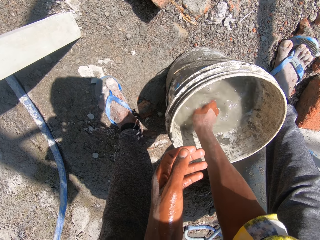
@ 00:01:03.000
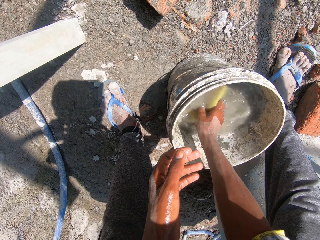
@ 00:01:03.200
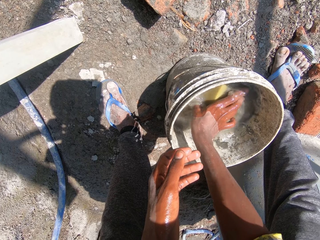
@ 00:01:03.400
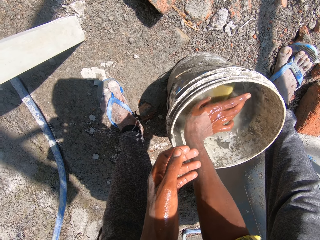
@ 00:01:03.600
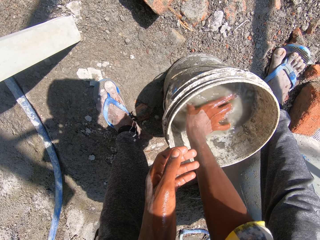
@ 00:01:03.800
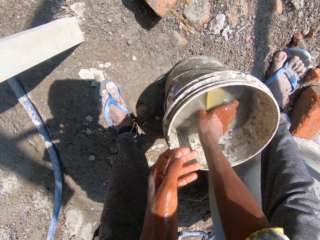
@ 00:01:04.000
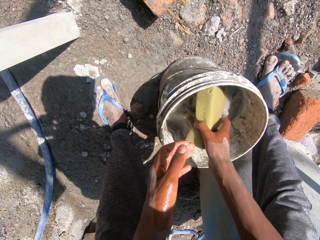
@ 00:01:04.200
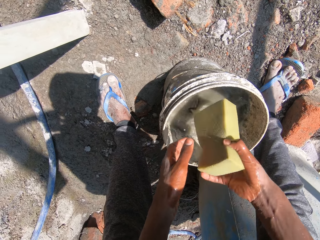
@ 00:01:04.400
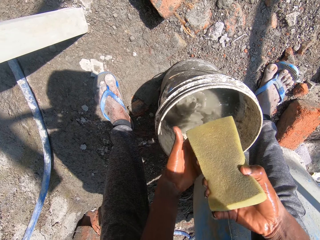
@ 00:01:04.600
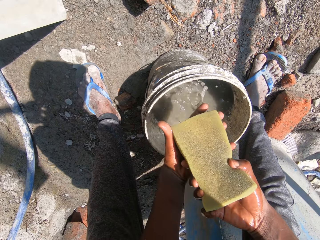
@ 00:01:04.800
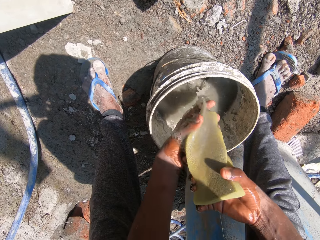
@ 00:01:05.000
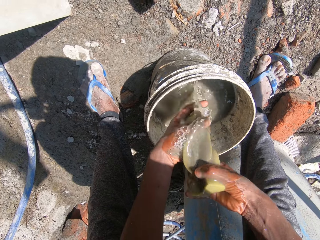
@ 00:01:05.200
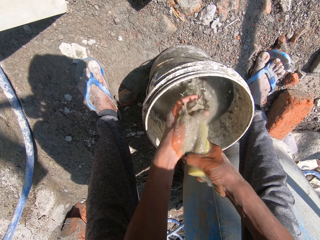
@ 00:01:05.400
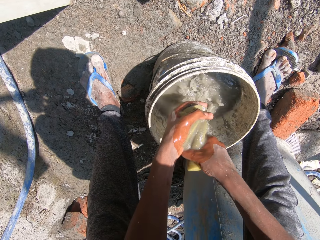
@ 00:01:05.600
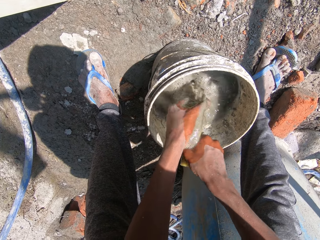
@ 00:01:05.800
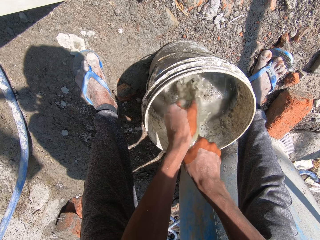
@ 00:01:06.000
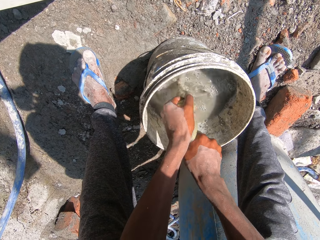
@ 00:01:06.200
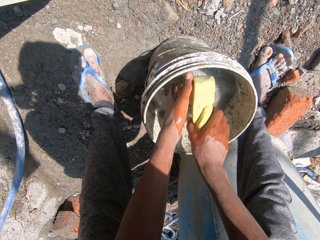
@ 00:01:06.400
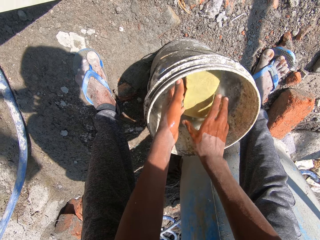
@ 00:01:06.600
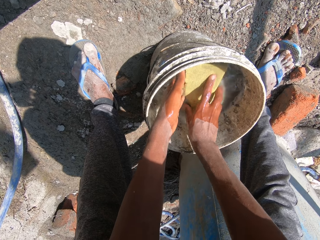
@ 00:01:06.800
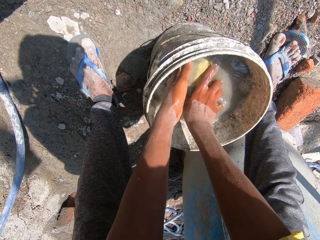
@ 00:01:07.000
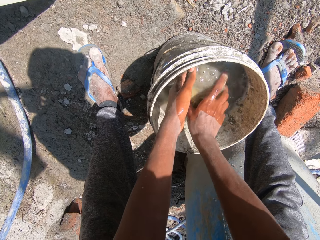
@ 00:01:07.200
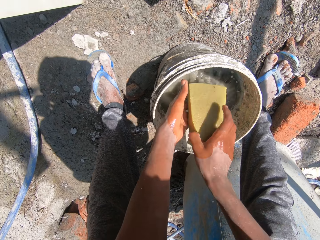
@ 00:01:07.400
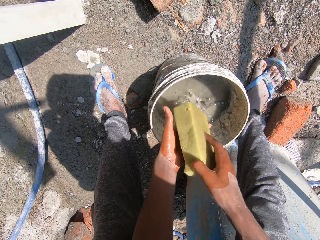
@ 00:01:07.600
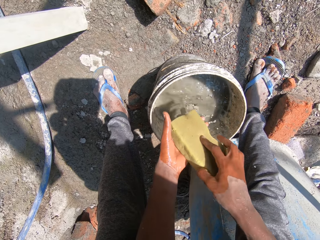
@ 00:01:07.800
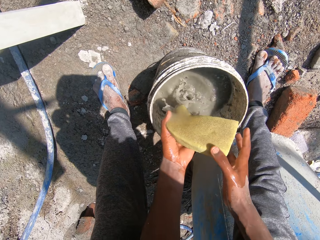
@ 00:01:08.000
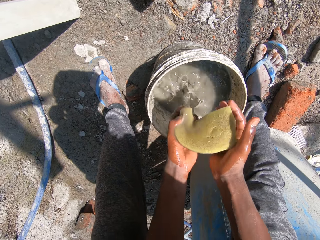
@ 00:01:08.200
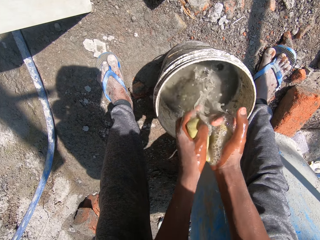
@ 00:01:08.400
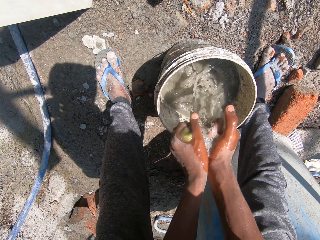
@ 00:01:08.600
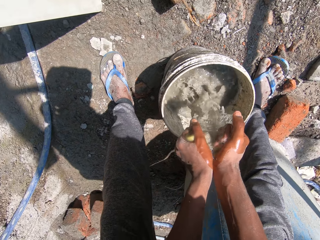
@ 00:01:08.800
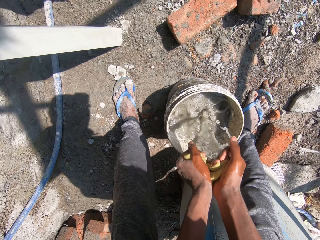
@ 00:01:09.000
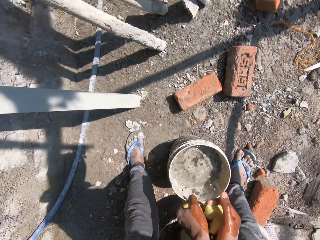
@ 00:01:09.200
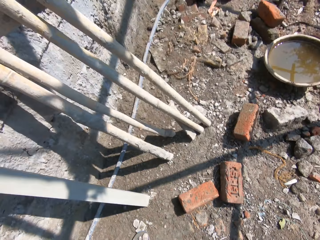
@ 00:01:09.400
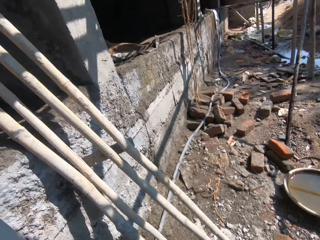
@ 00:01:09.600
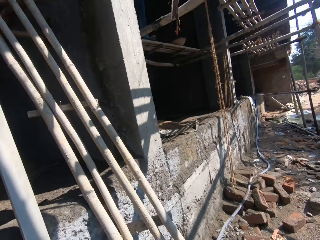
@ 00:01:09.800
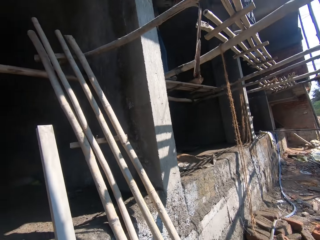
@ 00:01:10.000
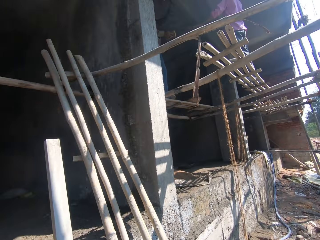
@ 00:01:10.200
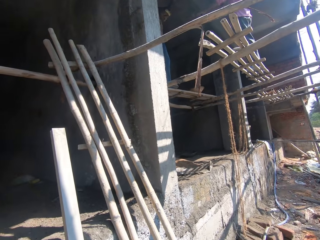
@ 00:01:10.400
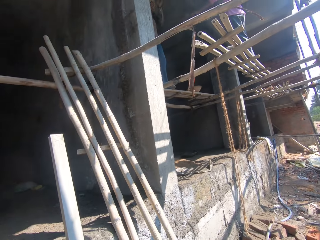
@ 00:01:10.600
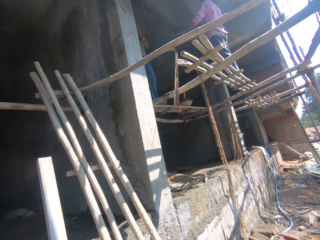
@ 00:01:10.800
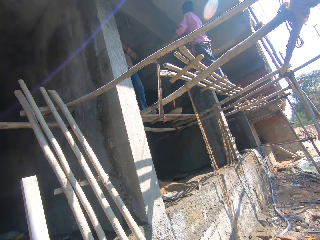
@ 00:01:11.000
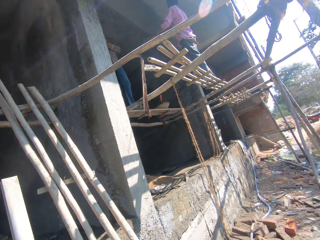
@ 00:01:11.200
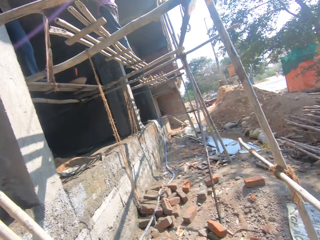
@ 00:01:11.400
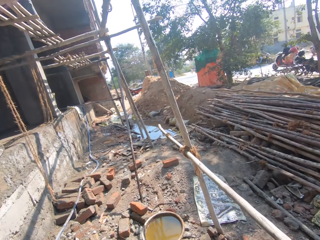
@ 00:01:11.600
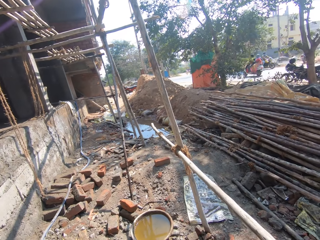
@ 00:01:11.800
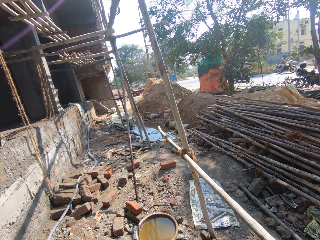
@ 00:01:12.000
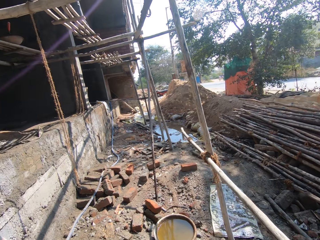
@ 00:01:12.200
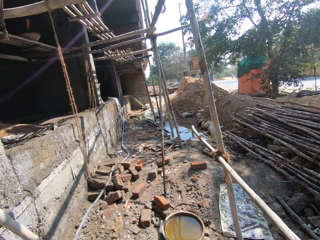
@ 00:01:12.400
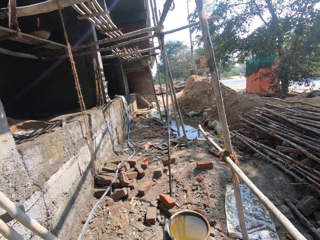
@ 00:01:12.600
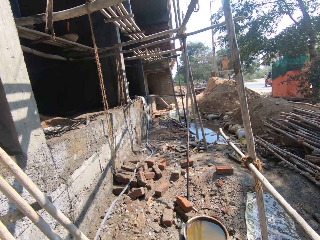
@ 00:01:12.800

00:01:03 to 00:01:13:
The camera wearer squeezes the sponge with both hands. He dips the sponge in the bucket of water. He drops the sponge on the water with his right hand. He squeezes the sponge with both hands.

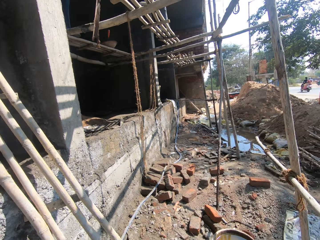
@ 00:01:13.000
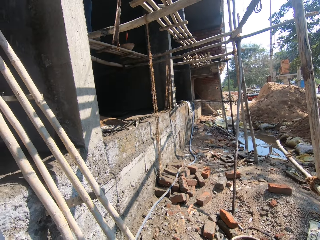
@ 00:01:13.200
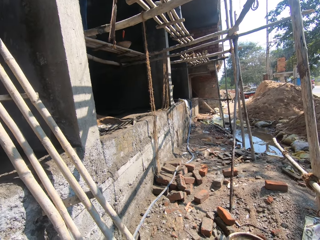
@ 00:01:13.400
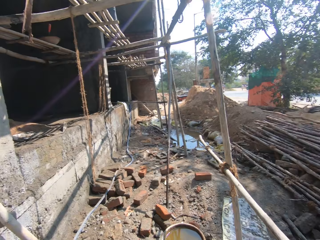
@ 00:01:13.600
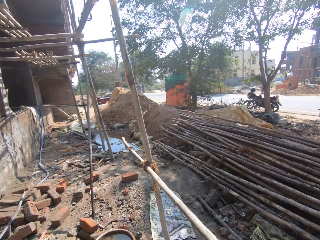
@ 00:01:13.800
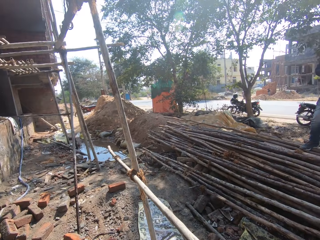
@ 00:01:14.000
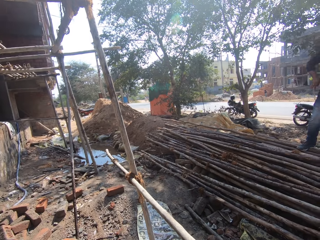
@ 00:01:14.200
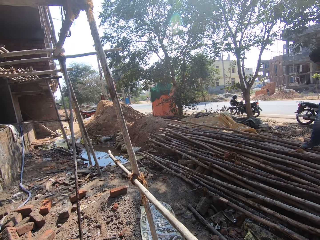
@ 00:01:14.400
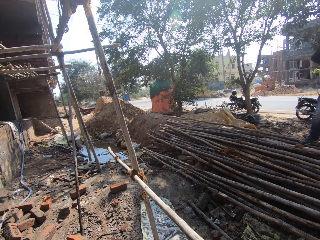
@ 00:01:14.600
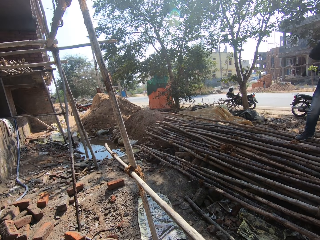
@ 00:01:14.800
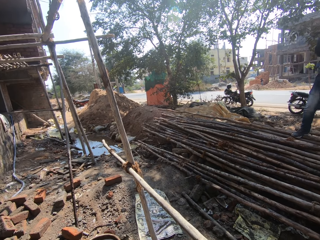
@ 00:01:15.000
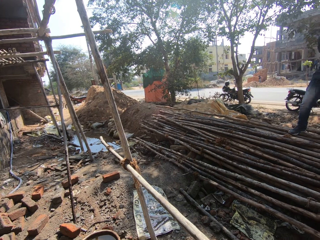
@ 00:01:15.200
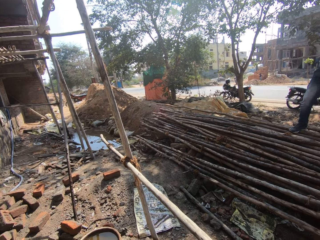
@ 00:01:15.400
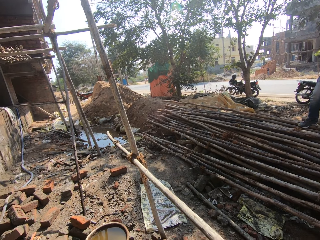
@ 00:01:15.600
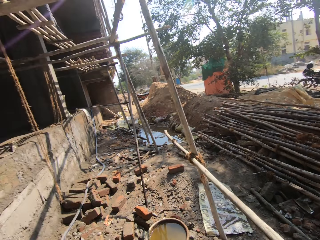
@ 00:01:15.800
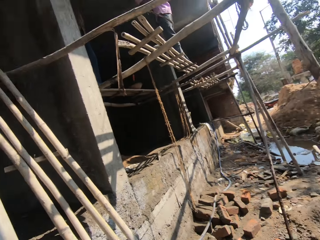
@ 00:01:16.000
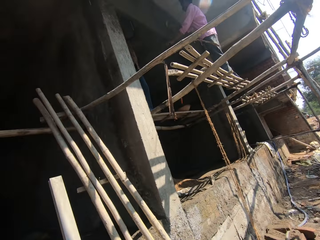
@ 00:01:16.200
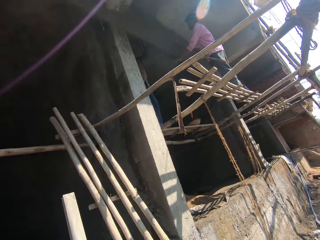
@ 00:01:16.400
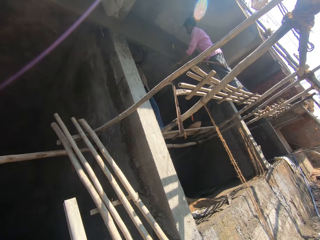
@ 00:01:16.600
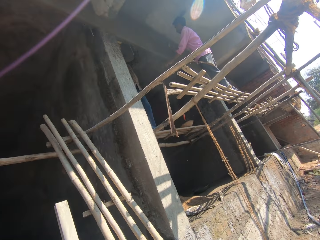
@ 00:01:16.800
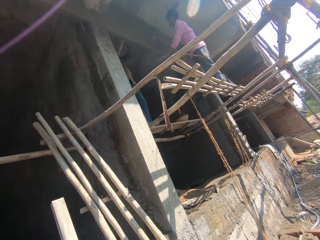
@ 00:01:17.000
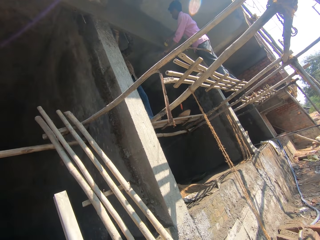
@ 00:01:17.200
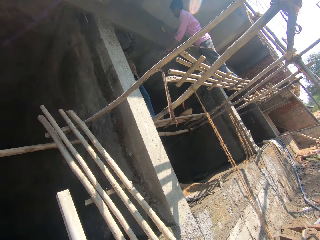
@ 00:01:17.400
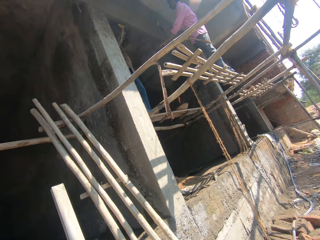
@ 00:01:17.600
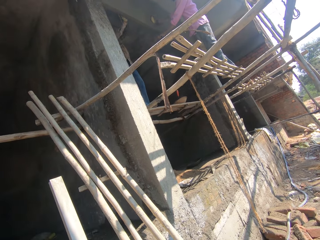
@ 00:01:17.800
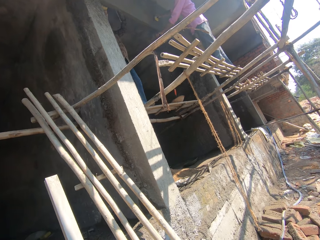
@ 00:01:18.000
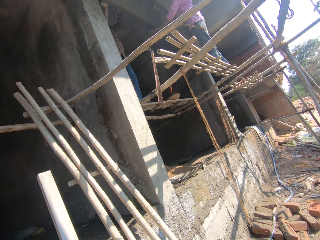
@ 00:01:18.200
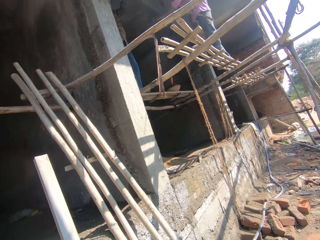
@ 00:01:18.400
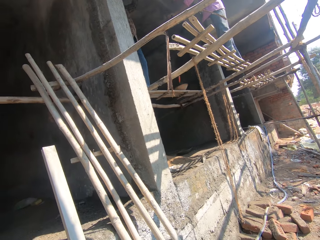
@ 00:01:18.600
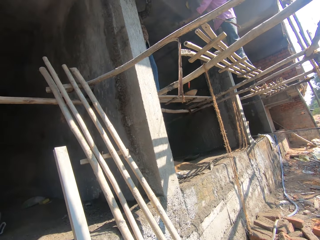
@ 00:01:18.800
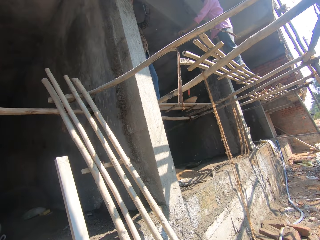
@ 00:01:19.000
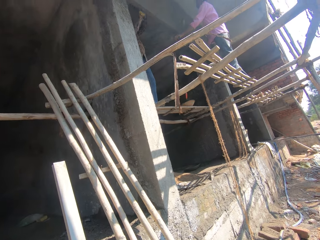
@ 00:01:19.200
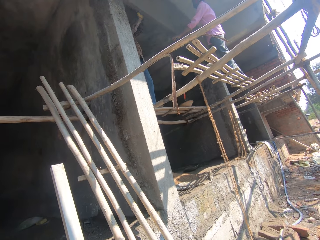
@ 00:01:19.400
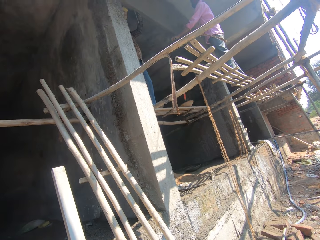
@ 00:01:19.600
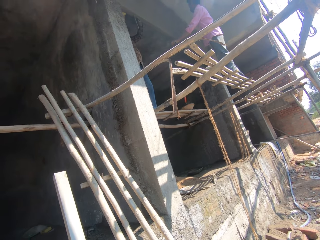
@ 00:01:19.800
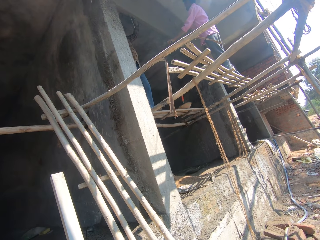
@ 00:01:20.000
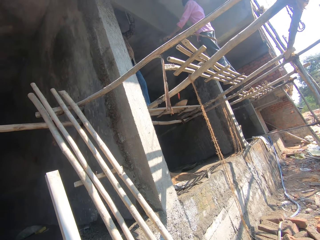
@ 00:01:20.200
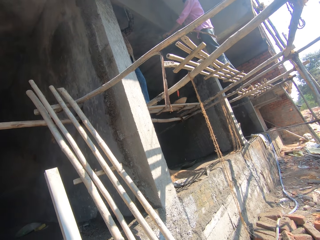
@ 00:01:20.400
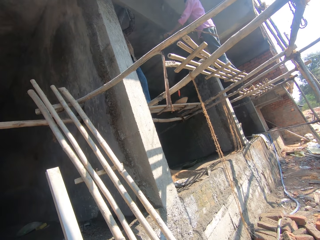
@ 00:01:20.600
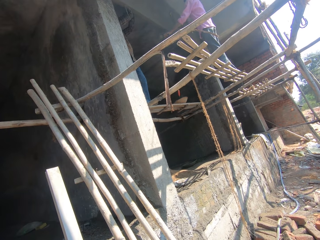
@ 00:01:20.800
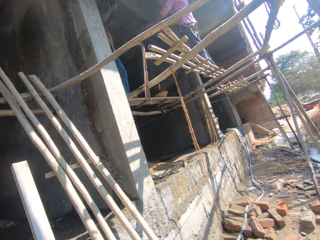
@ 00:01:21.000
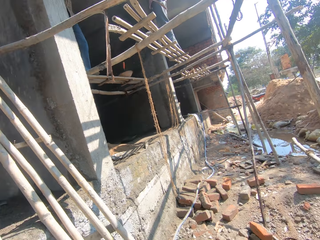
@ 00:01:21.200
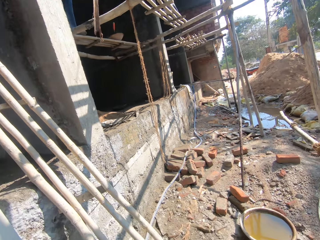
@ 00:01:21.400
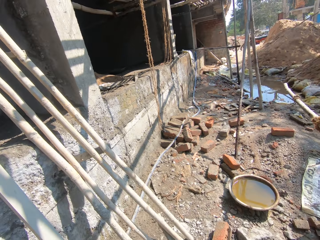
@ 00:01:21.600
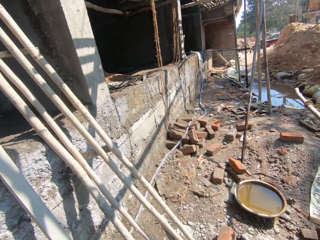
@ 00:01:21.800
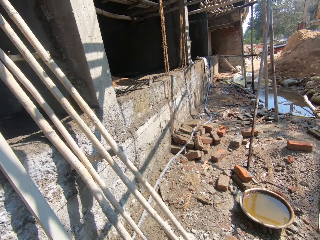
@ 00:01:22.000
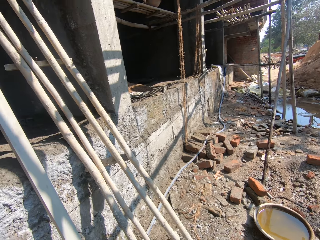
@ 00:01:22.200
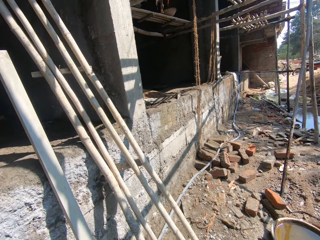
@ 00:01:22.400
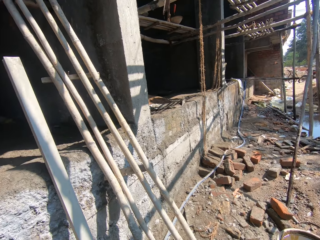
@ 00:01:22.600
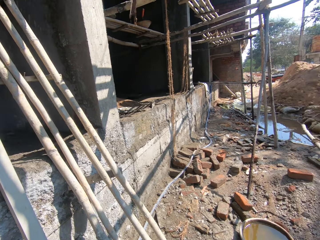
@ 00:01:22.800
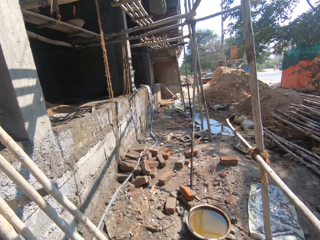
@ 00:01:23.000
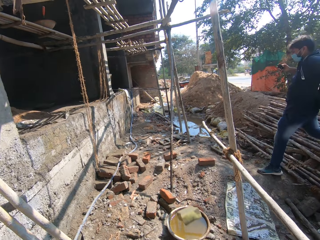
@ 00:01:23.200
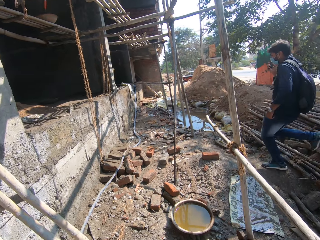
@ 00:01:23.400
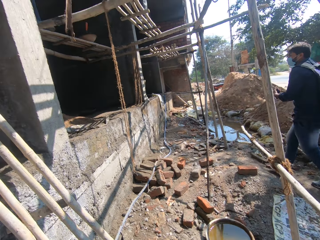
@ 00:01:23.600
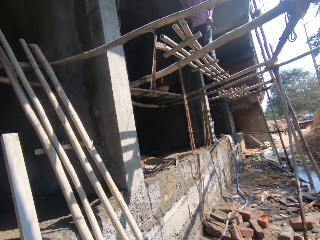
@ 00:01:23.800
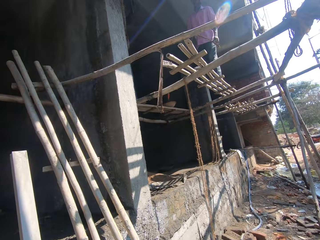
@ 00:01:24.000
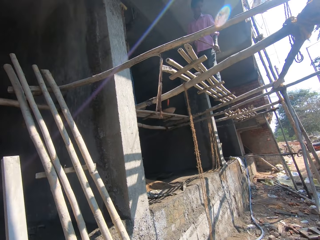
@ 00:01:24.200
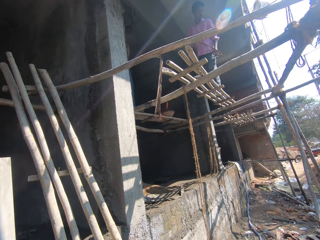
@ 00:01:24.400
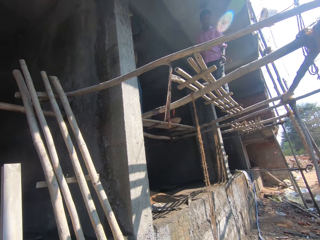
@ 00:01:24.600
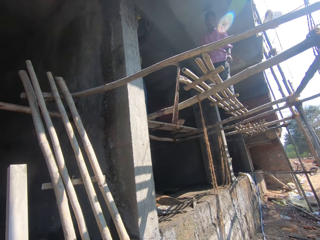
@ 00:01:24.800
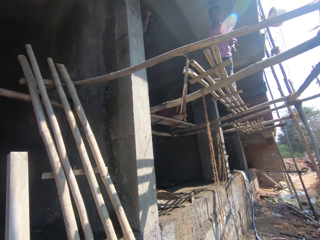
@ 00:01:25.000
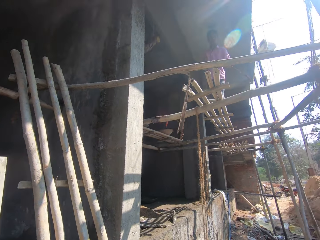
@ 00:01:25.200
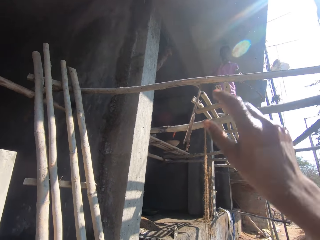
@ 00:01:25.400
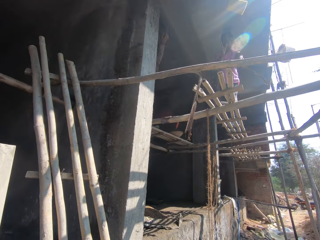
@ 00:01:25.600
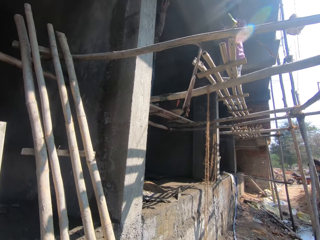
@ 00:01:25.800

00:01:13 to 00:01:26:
The camera wearer looks around. A person rubs a wall with a sponge. Another person rubs the wall with a sponge. The camera wearer lifts the right hand.
